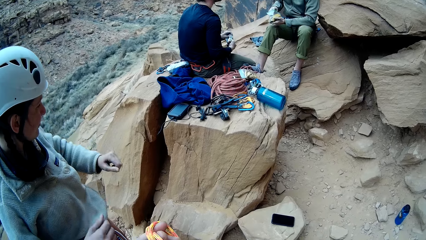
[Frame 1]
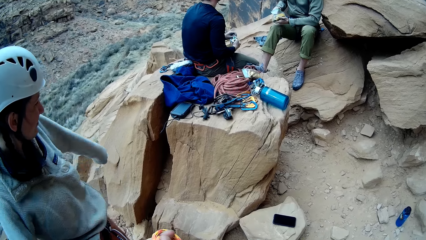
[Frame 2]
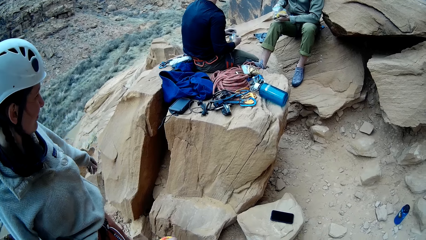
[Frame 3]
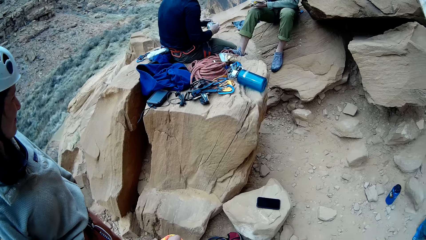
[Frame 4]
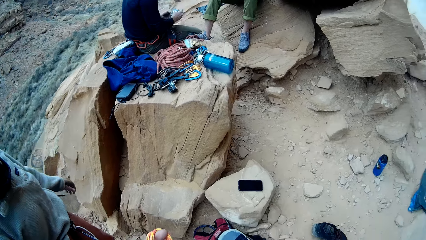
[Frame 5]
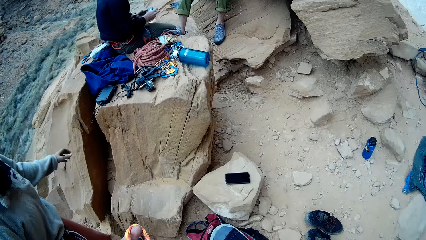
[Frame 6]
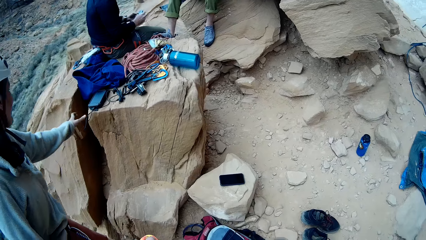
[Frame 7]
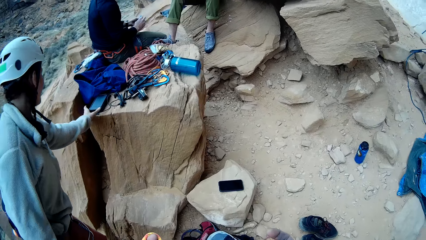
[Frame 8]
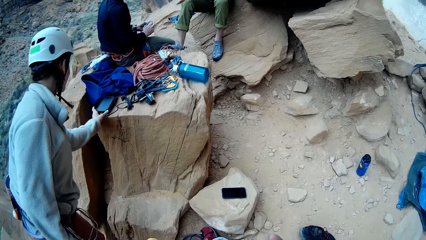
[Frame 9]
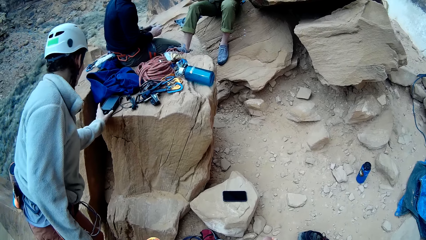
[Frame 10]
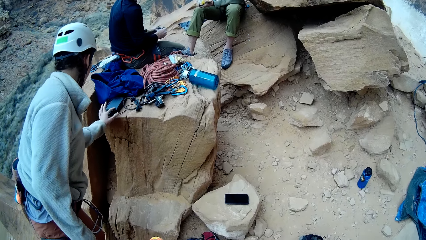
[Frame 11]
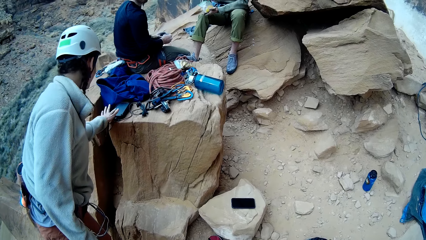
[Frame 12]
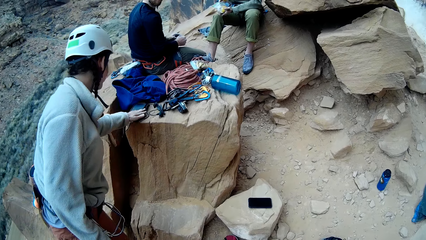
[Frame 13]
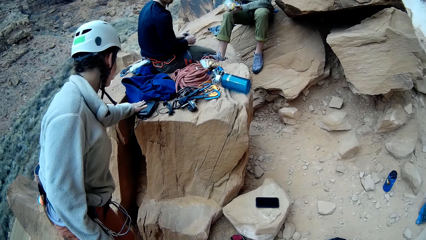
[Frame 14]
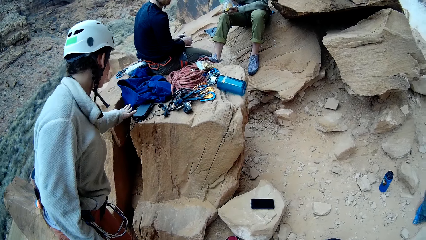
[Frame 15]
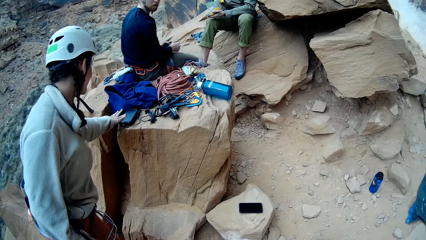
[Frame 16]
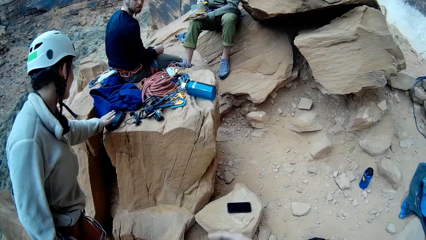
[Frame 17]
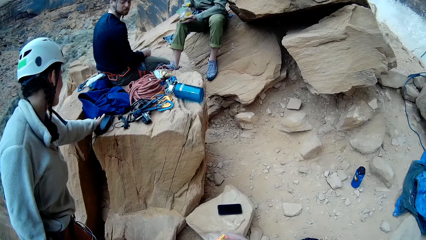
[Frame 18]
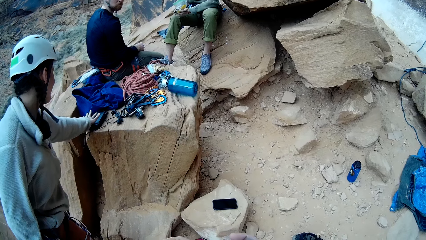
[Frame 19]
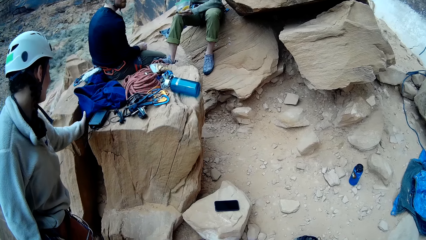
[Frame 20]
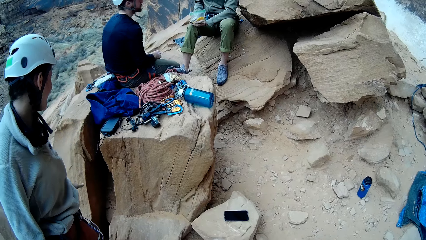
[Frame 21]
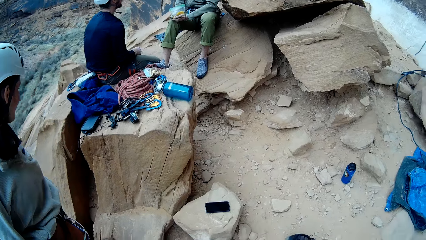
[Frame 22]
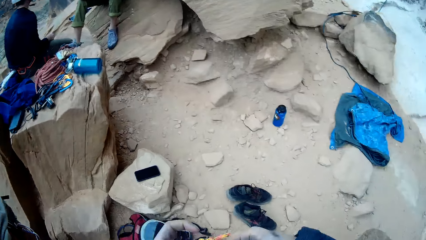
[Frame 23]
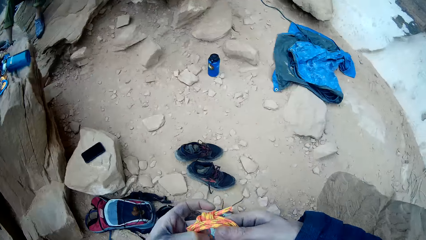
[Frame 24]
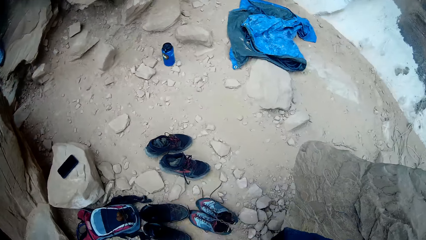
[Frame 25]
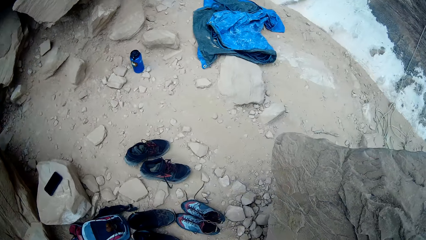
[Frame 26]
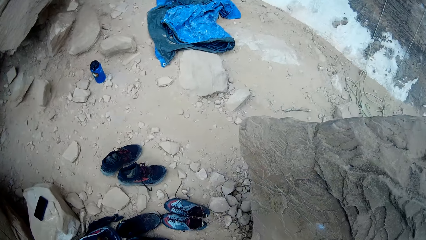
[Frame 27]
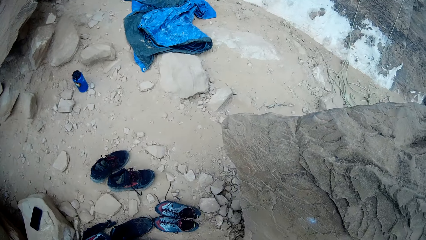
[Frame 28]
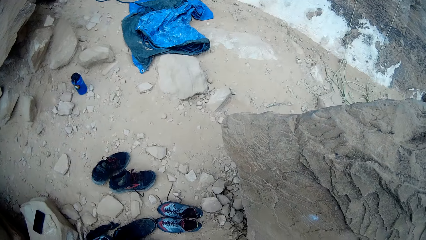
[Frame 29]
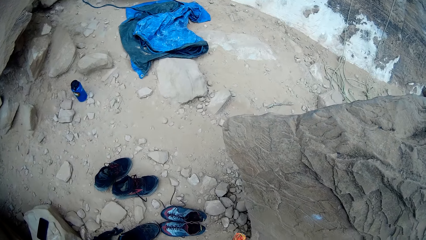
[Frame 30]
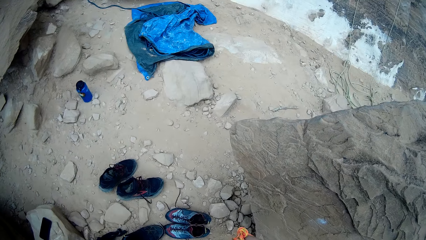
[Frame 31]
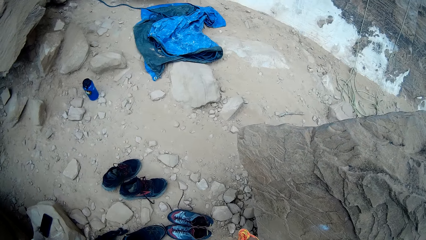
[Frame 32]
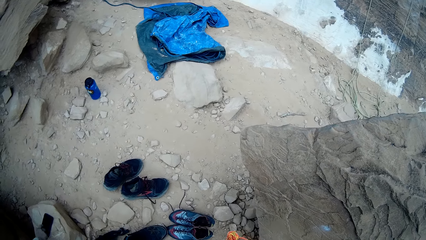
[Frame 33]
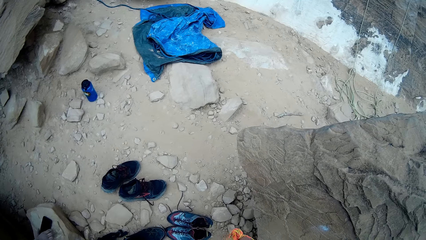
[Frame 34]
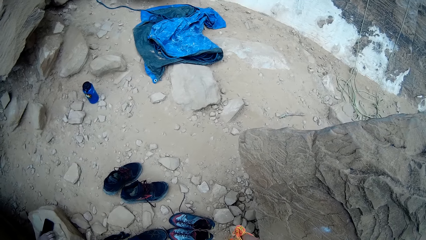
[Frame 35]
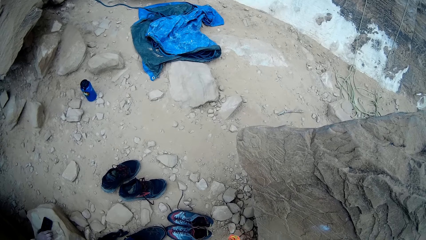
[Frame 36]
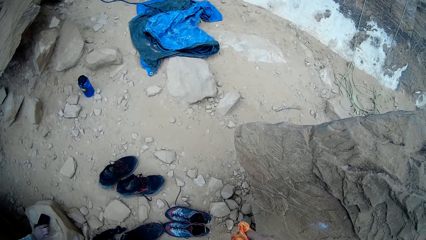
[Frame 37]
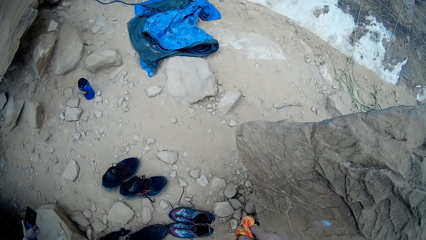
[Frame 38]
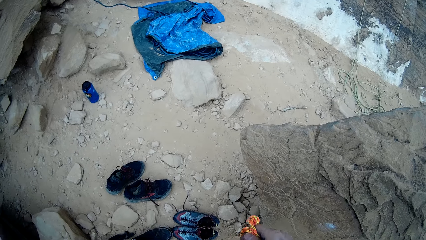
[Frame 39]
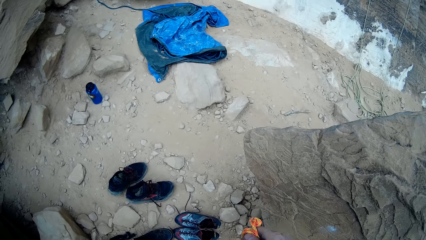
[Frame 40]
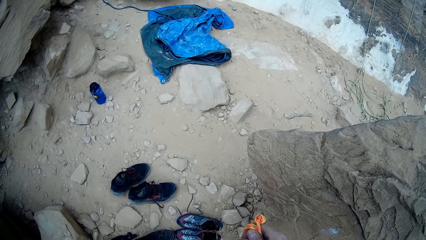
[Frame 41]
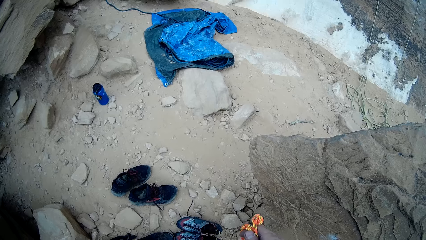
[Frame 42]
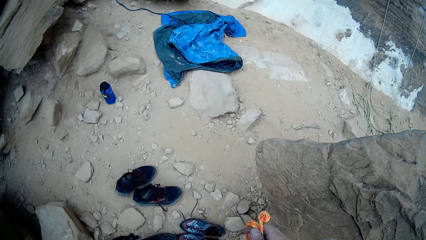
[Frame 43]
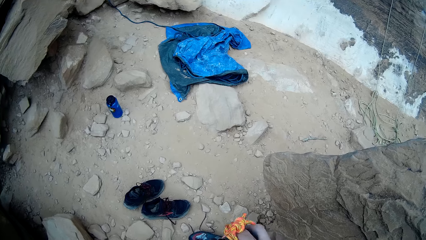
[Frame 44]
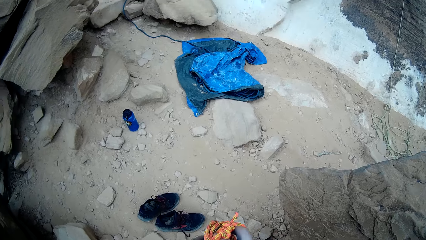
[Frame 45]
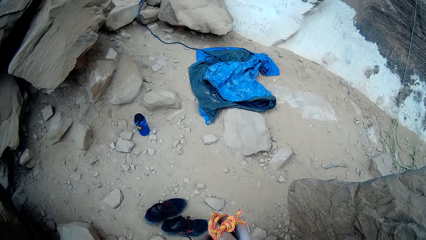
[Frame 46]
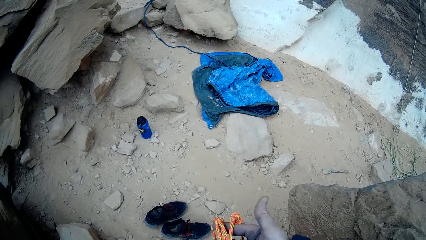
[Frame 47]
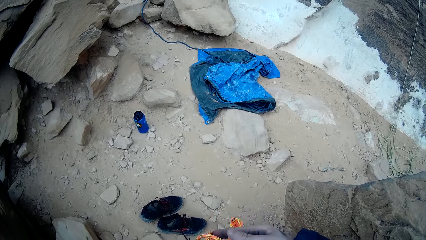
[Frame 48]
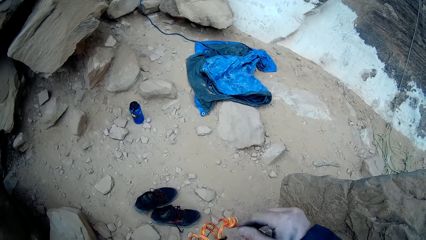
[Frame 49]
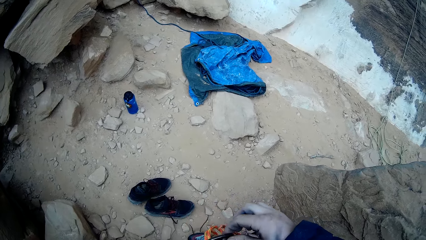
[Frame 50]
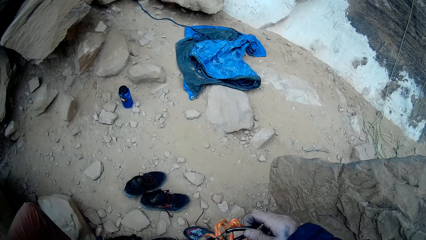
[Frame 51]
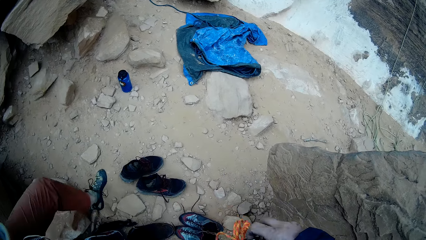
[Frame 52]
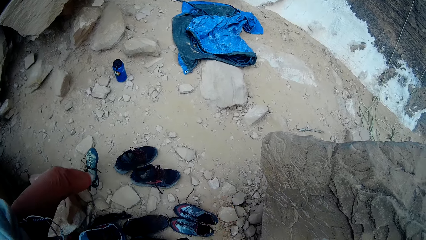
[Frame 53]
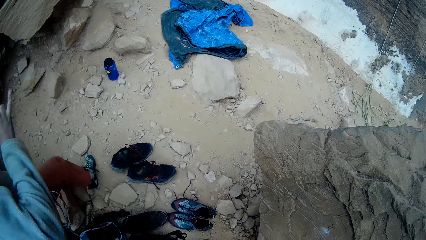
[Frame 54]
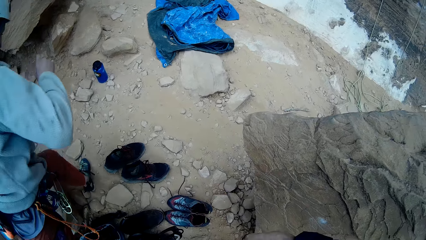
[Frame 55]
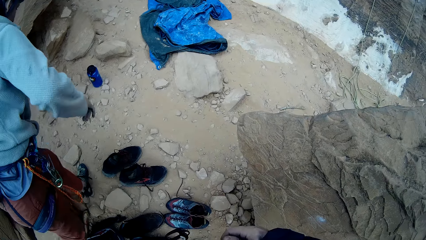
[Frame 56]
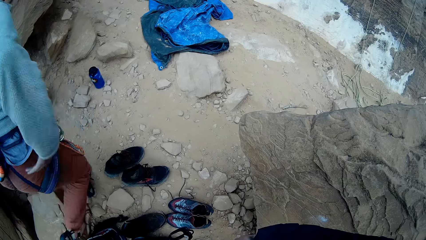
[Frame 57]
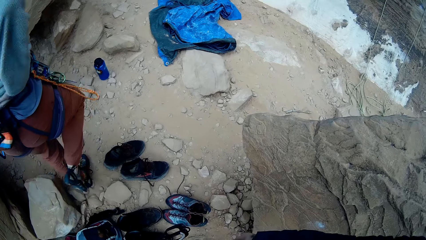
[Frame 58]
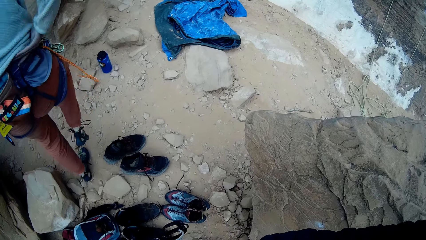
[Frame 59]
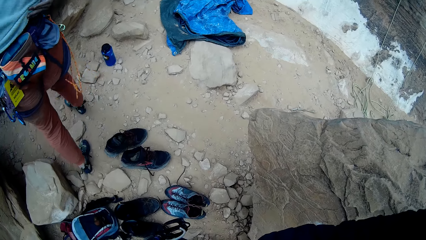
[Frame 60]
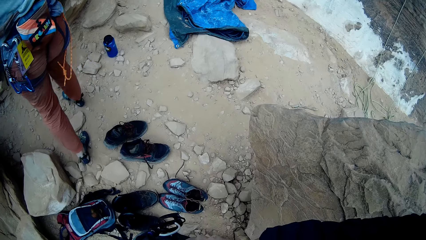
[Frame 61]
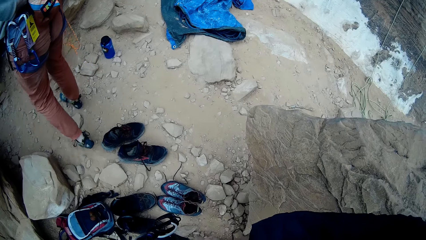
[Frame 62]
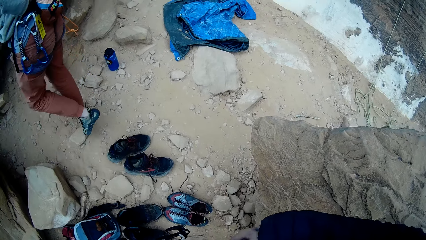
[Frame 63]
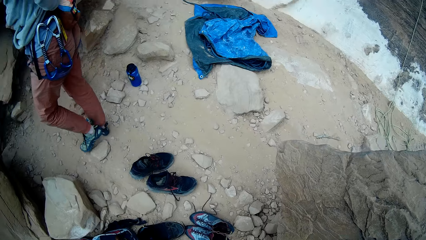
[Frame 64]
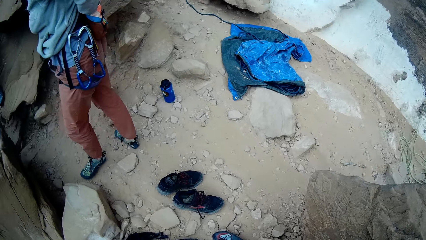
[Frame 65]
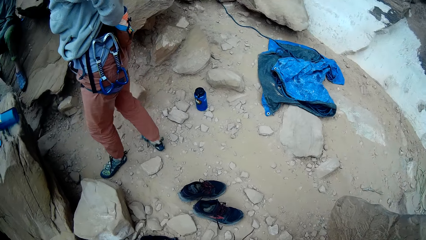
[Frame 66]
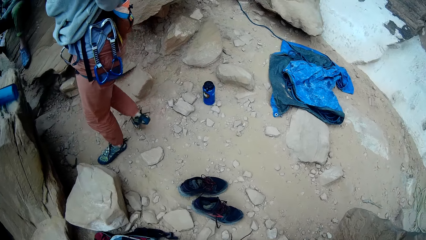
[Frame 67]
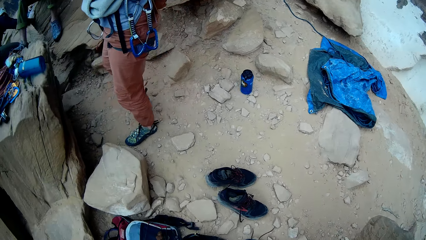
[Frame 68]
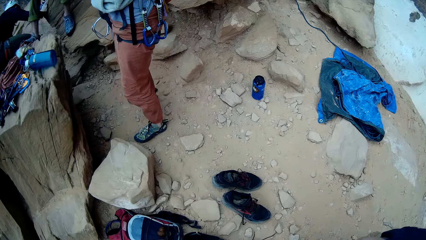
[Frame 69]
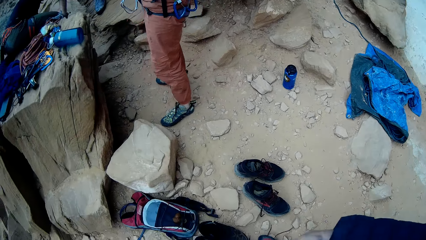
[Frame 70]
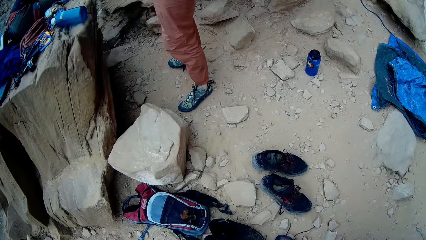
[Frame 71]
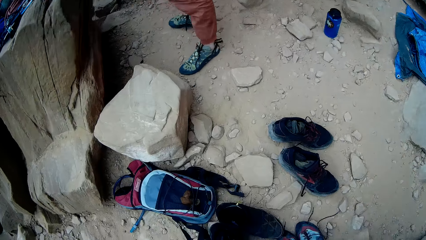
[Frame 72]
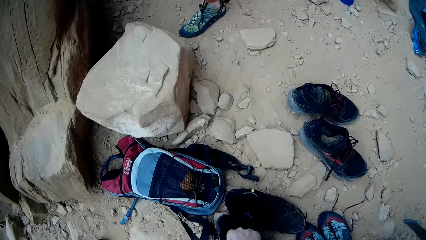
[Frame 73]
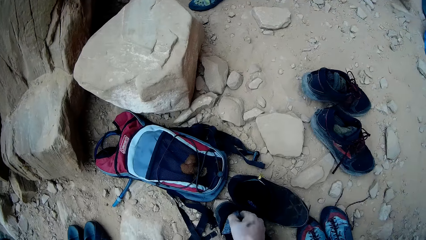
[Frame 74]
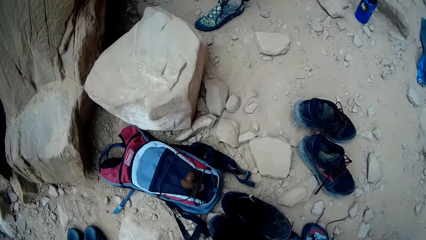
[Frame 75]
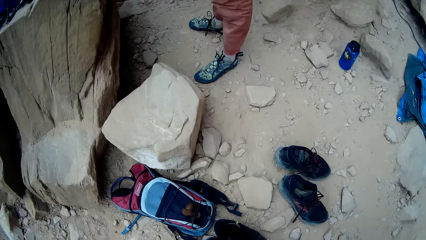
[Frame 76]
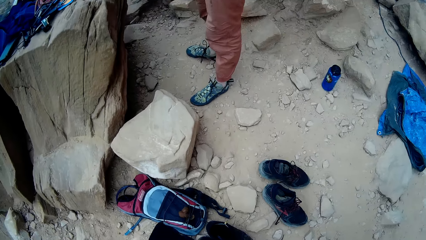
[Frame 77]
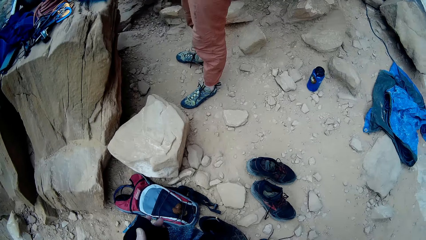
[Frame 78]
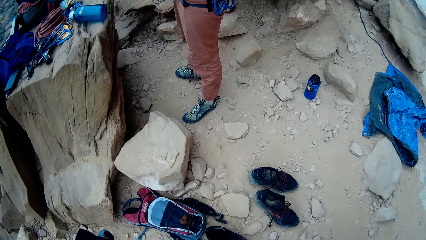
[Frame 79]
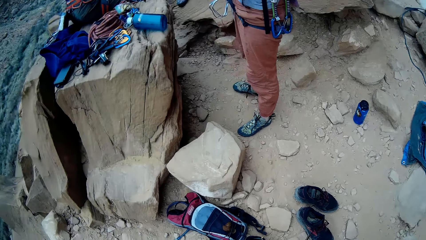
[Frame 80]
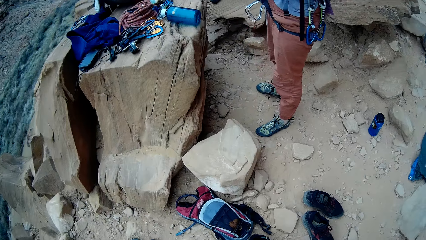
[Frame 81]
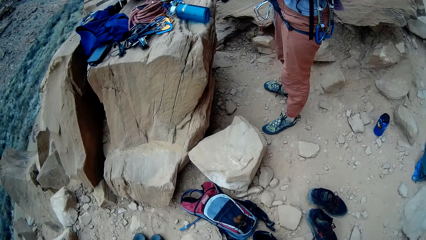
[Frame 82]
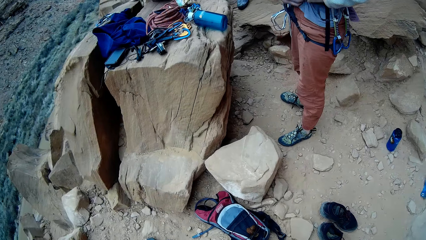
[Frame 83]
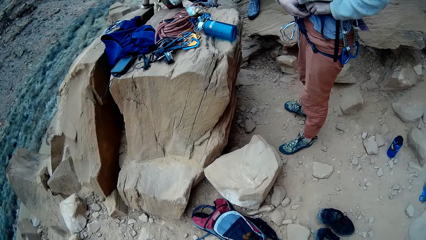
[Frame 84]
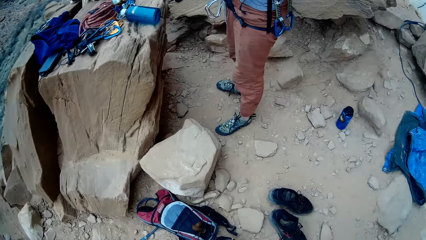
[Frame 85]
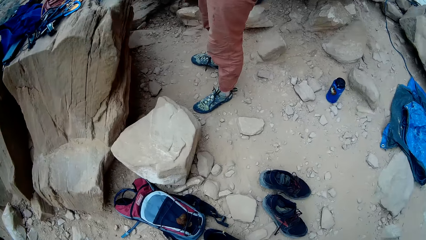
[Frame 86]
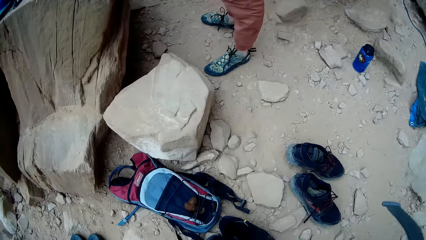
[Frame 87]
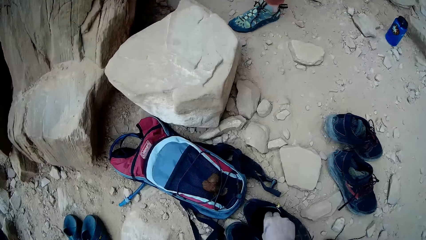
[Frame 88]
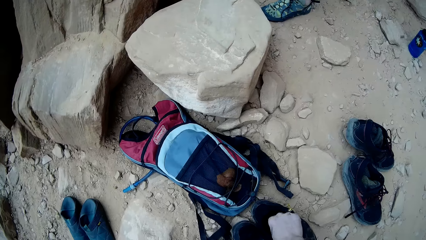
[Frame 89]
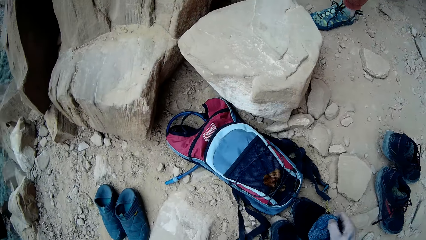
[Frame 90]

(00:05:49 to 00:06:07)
A man eats something. Another man looks at the phone. The other man operates his phone and scrolls the phone. The camera wearer fixes the rope. The other man walks around the mountain range. The camera wearer folds the rope. He picks his socks from his shoe.
